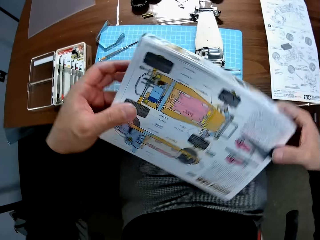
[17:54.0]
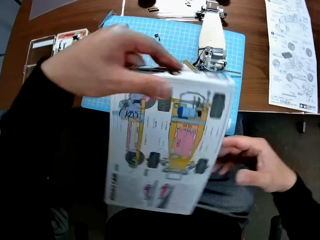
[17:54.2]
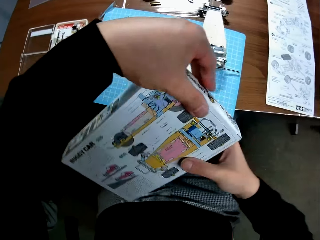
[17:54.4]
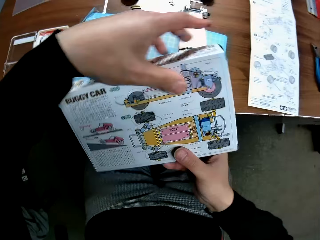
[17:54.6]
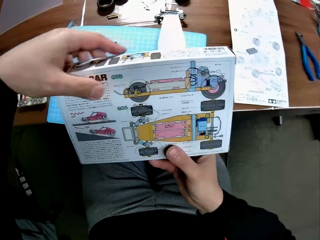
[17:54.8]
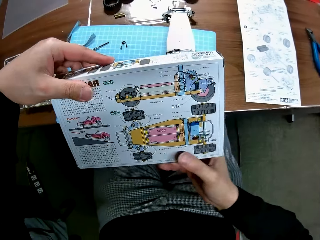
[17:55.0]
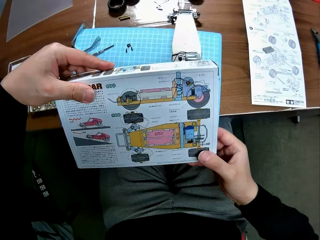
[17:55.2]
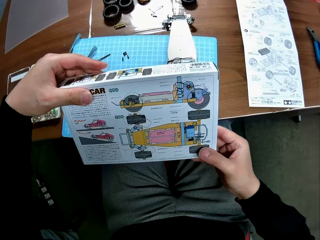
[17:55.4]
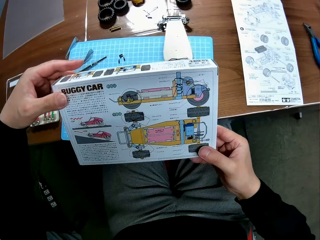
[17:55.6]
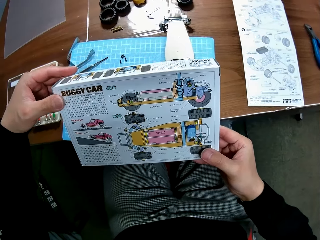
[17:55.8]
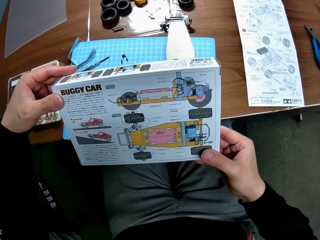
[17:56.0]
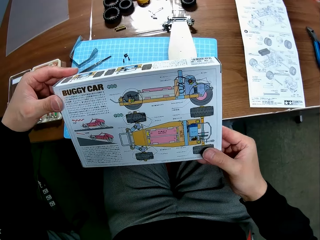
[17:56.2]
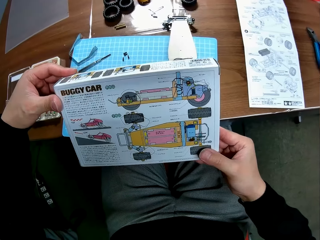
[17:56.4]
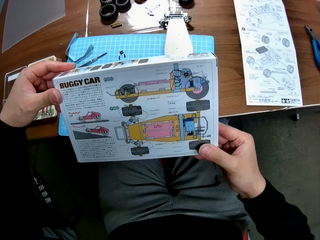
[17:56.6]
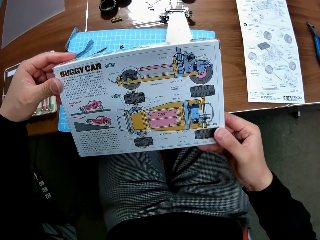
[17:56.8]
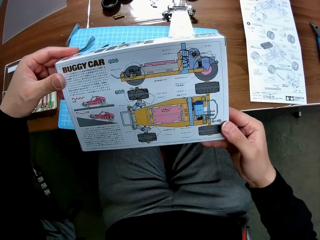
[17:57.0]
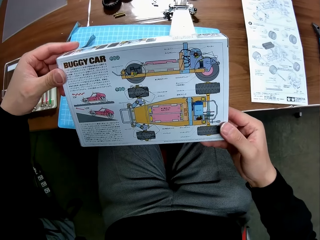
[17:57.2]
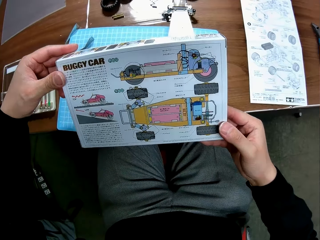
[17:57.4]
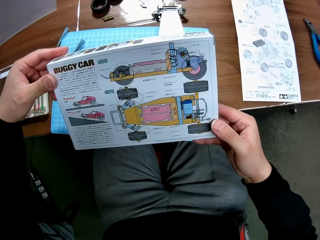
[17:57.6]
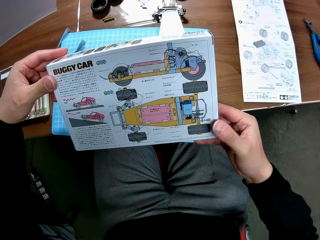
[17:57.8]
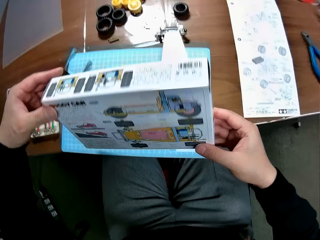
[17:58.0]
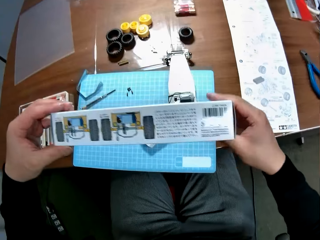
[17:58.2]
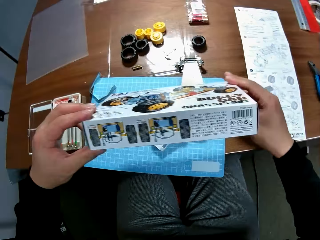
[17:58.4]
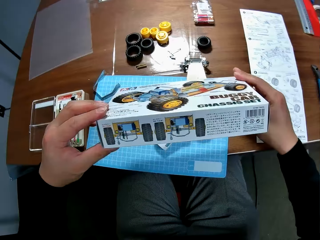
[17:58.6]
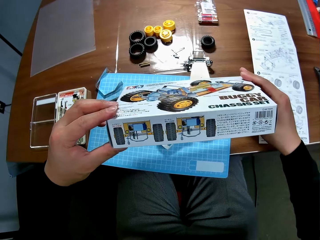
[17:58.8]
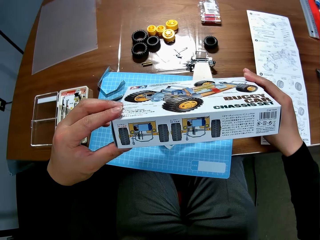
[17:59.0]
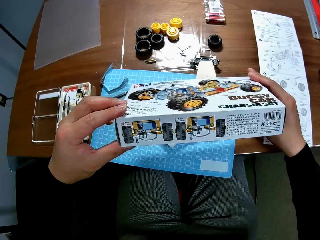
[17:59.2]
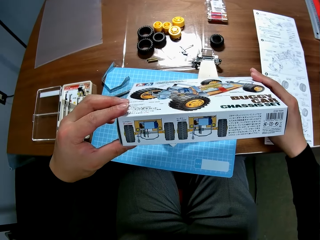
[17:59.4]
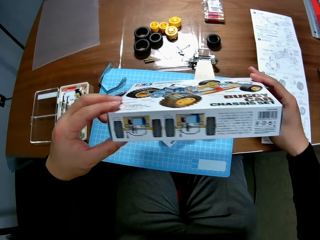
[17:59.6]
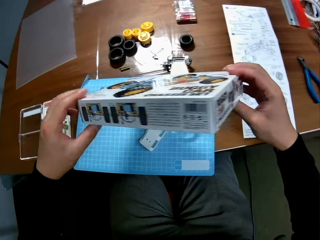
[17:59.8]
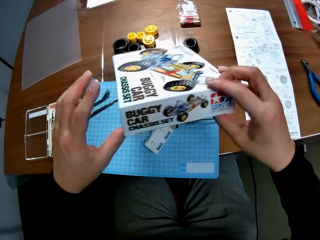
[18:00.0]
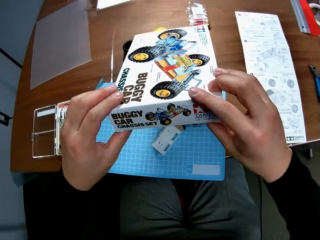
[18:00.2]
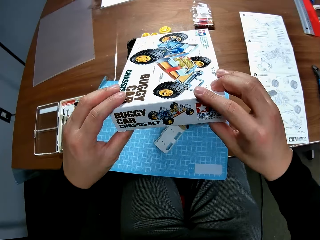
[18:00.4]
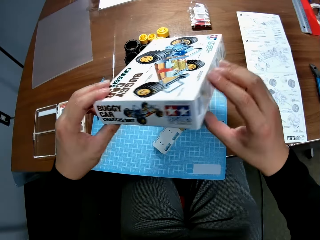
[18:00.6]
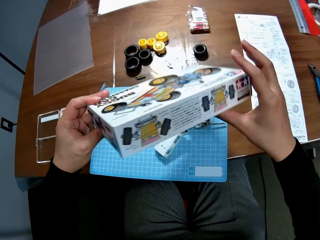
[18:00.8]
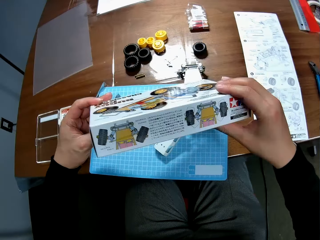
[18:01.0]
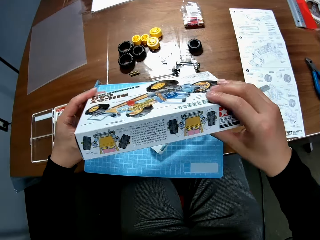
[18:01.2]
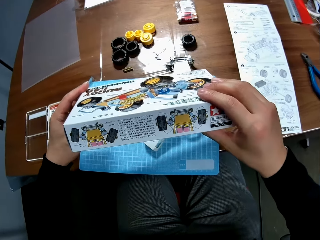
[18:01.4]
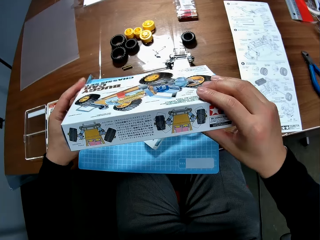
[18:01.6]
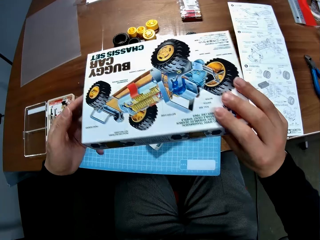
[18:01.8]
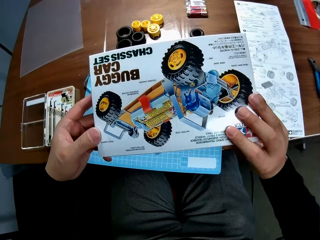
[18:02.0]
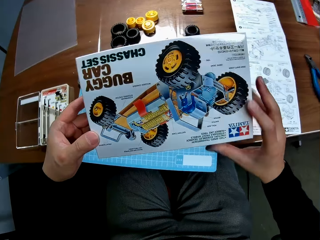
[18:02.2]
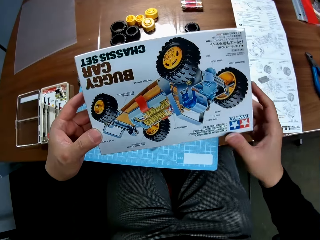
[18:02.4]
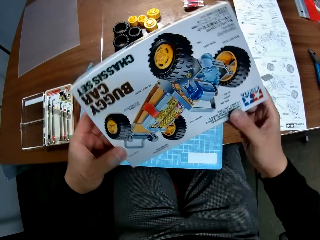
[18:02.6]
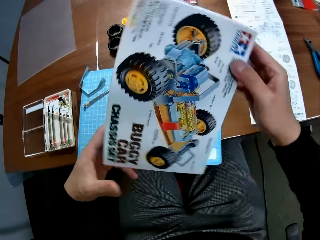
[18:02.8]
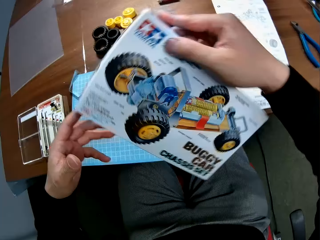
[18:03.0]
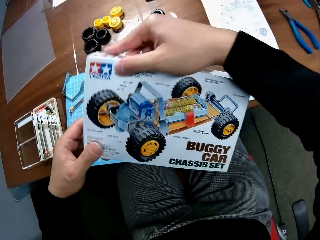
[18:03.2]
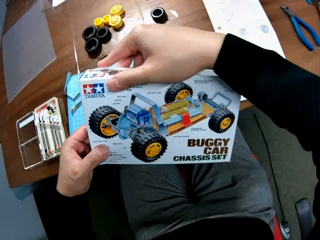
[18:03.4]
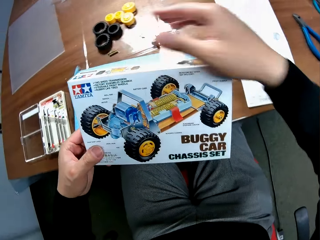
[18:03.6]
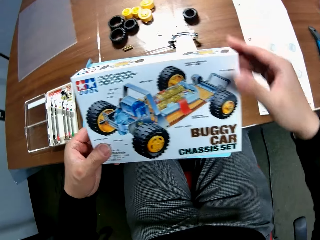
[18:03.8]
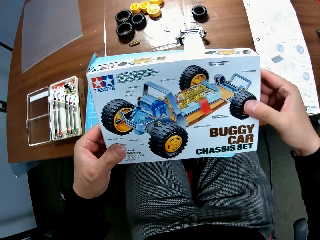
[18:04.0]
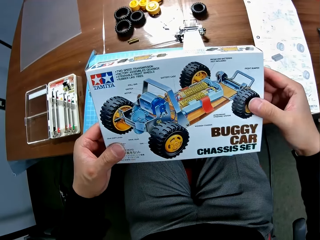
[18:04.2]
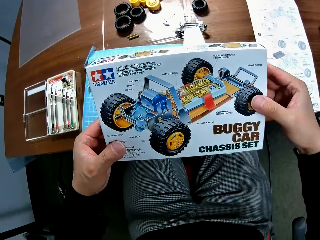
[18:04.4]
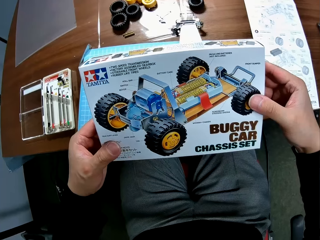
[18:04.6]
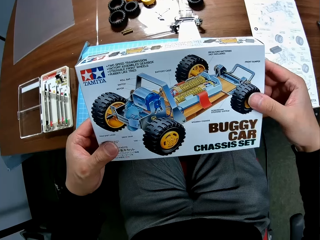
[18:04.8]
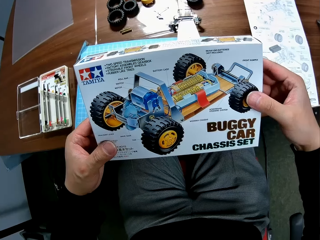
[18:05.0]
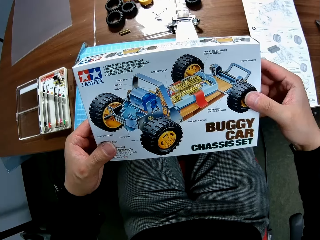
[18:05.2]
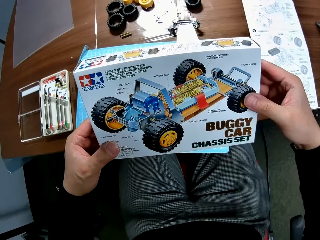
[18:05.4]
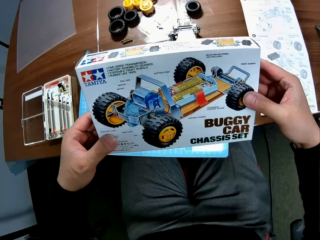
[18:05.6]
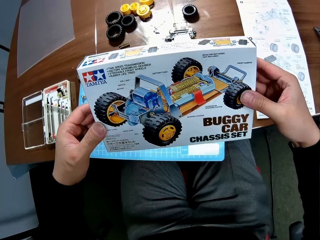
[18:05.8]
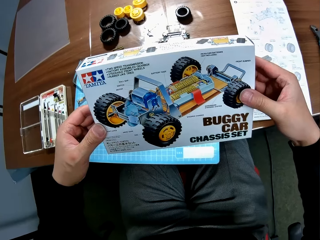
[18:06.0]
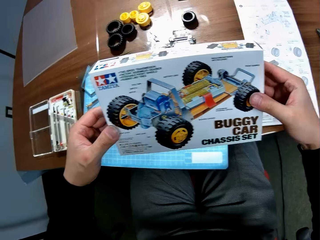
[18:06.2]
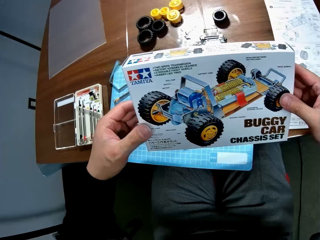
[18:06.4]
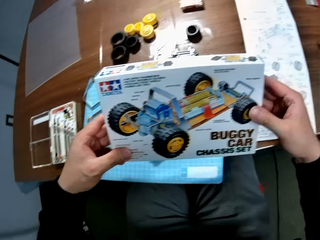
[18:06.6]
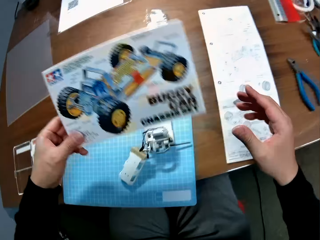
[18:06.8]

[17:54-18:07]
The camera wearer rotates the box. They look at the box. They turn the box. They look at the box. They rotate the box. They turn the box. They rotate the box. They look at the box.

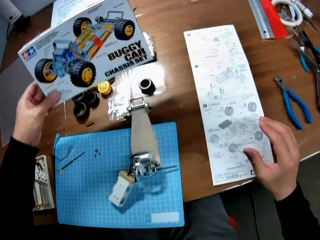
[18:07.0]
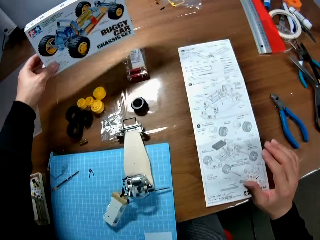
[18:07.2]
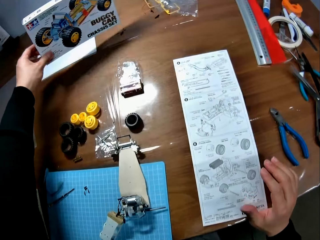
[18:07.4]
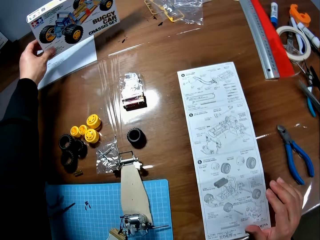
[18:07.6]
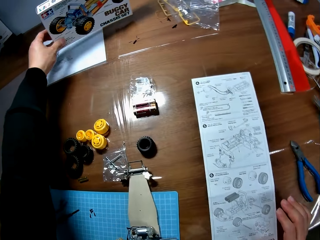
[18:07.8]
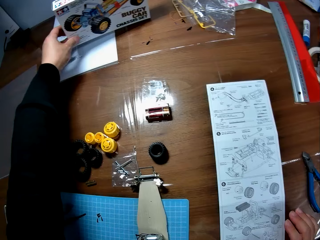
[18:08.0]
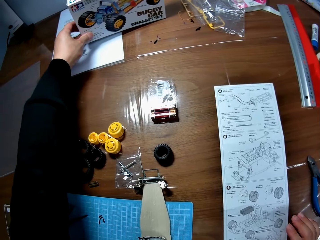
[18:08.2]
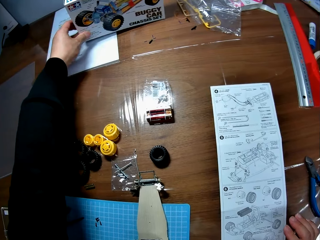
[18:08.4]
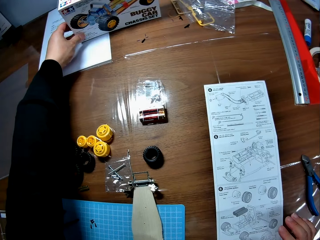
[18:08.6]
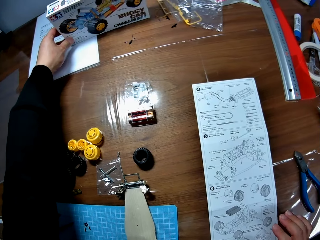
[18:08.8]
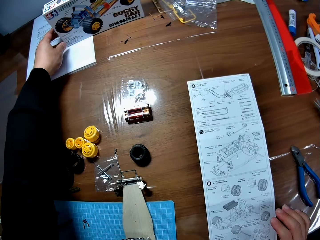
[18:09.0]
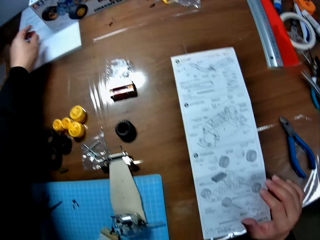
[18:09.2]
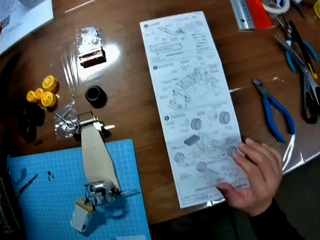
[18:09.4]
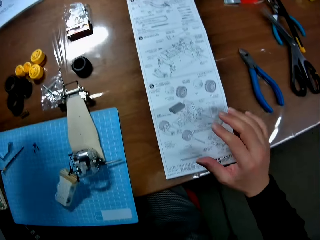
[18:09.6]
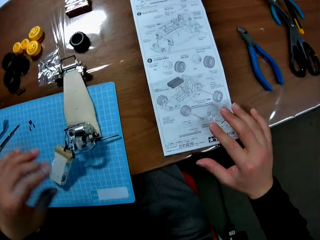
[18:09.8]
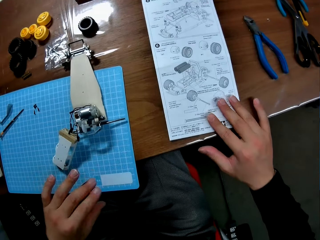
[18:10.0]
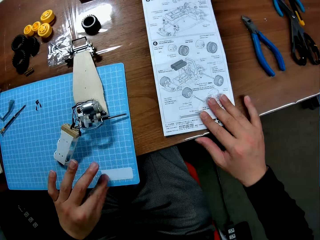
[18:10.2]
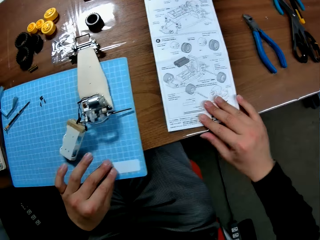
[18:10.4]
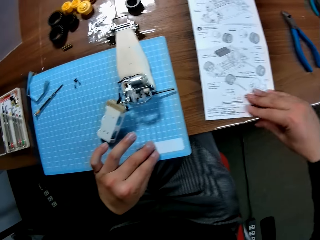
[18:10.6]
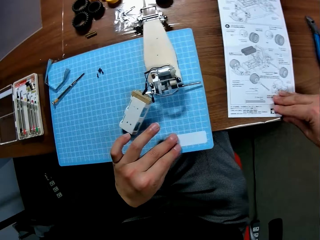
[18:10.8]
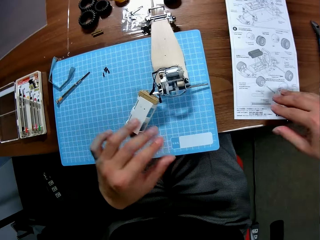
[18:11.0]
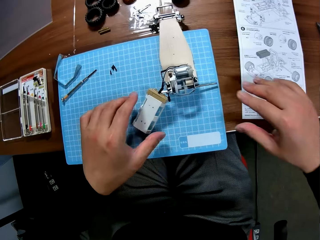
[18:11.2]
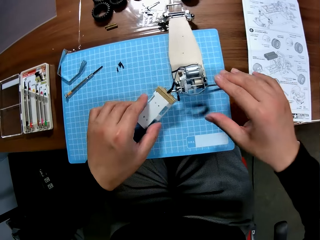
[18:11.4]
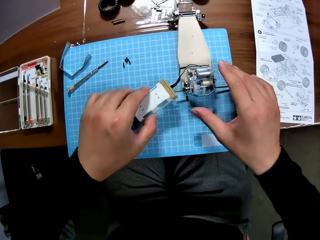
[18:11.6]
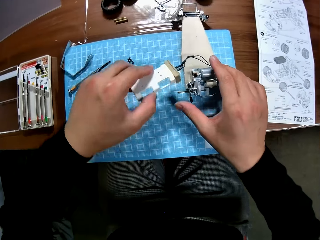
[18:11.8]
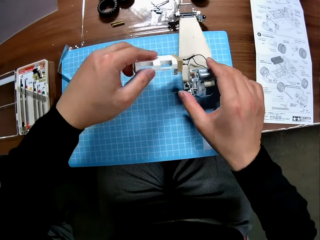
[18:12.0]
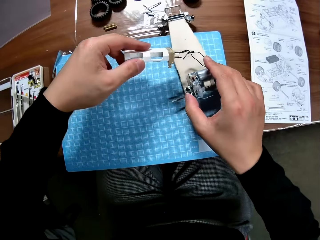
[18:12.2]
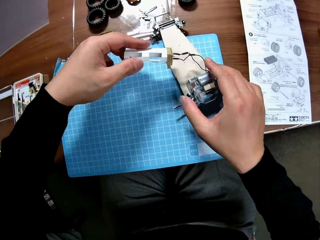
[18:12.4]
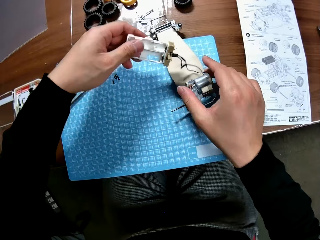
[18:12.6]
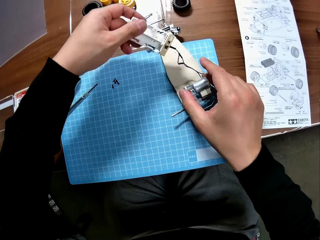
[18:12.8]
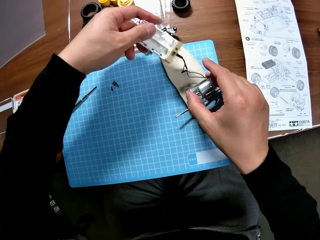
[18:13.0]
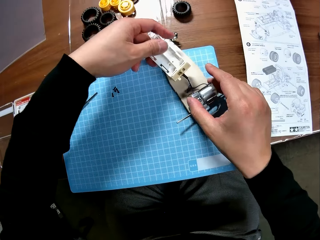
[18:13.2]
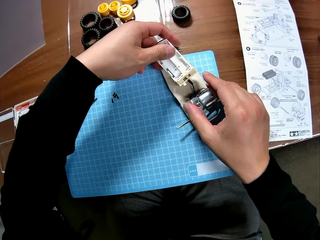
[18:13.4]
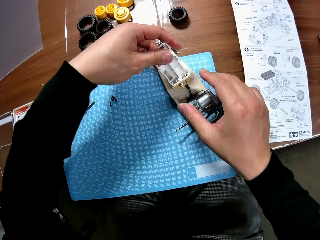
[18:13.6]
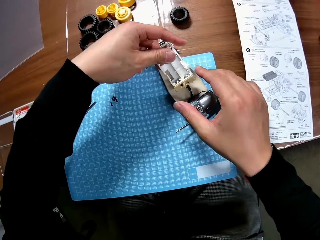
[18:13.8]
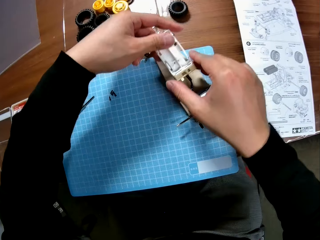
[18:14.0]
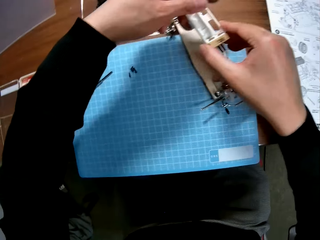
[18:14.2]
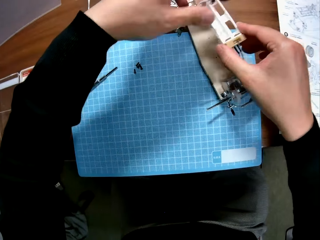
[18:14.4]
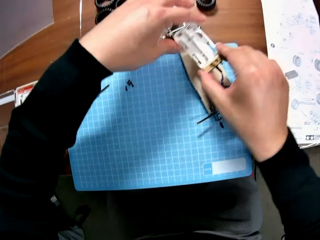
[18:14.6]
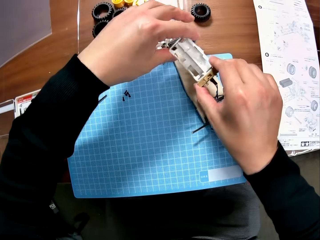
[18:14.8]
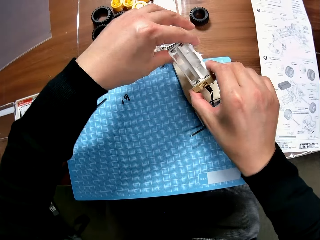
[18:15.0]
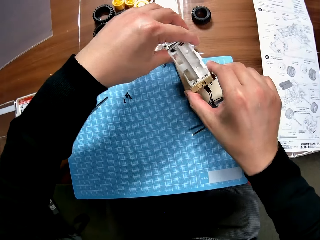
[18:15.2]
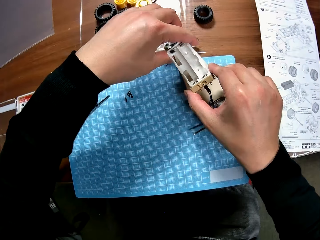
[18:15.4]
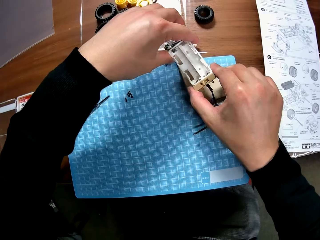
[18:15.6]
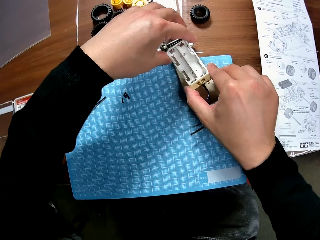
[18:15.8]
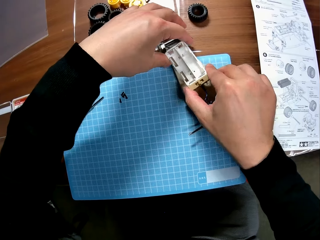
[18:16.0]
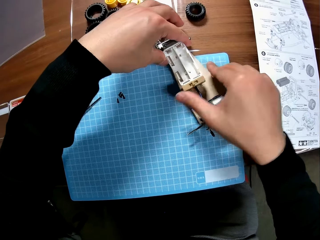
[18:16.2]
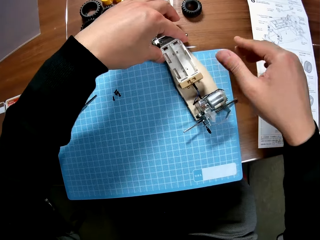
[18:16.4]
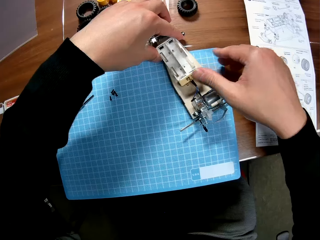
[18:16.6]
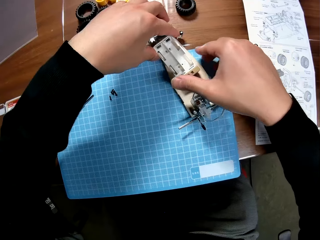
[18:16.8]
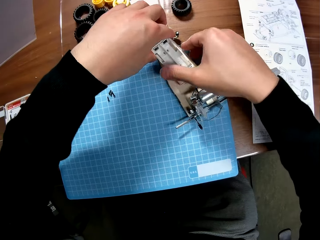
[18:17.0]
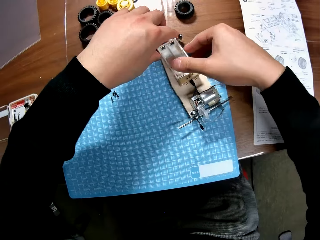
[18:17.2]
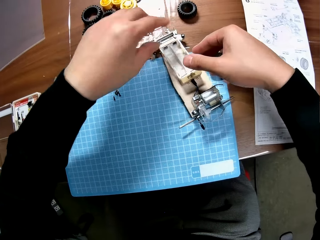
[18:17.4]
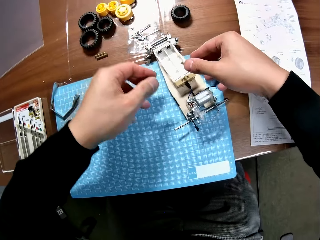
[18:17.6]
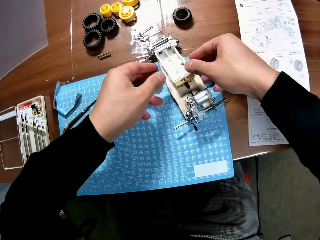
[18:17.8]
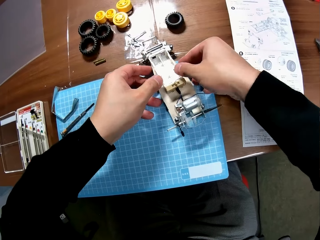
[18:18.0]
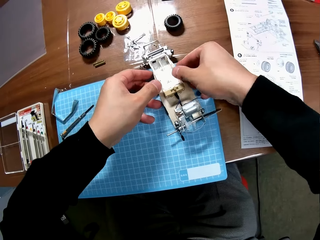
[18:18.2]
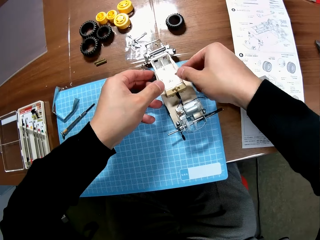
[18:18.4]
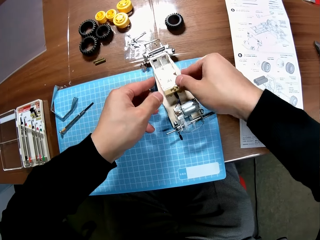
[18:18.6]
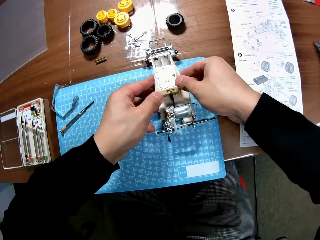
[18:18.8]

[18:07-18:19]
The camera wearer drops the carton on the table with his left hand. He moves the table mat. He places his two hands on the table. He holds part of a toy car. He assembles the parts of the toy car with his two hands. He turns the battery box. He removes a hand from the battery box. He touches the battery box. He puts the battery box on the chassis. He lifts the chassis.
